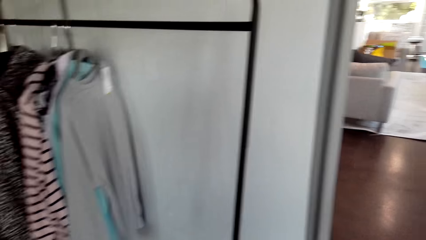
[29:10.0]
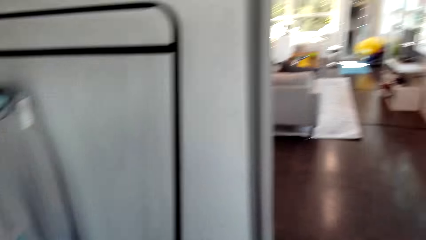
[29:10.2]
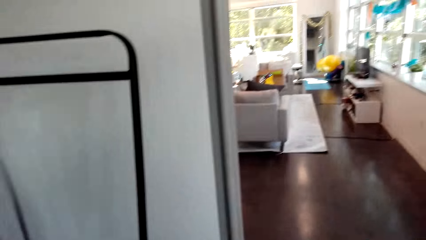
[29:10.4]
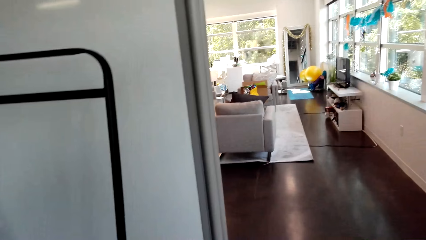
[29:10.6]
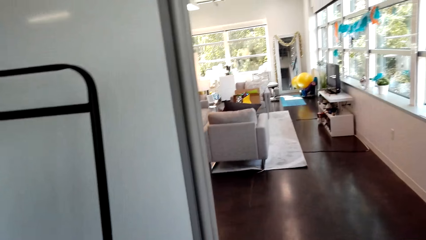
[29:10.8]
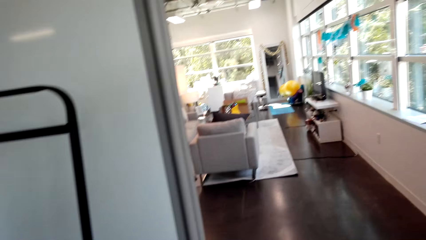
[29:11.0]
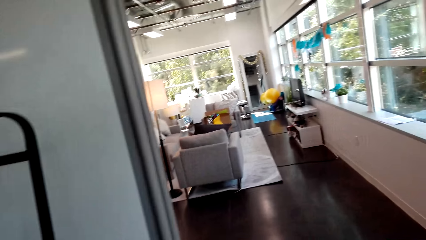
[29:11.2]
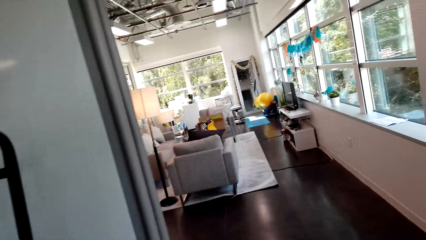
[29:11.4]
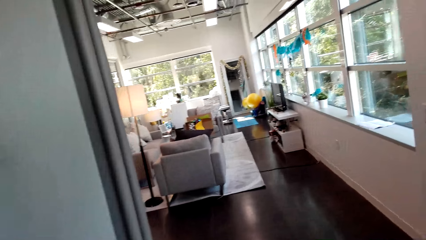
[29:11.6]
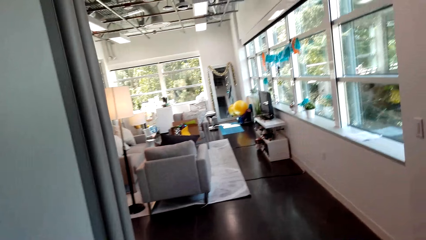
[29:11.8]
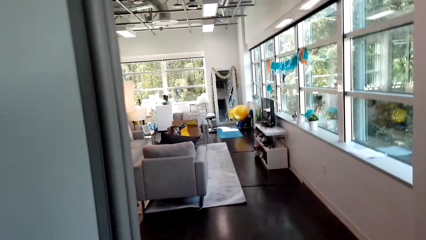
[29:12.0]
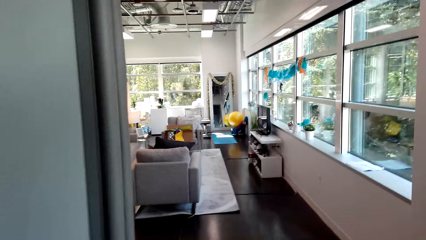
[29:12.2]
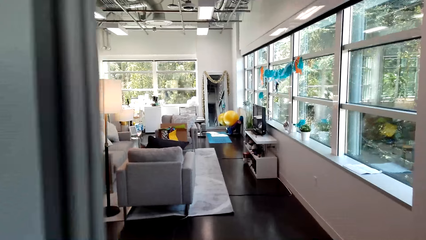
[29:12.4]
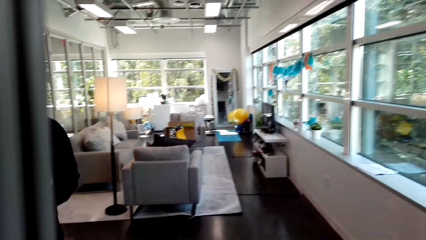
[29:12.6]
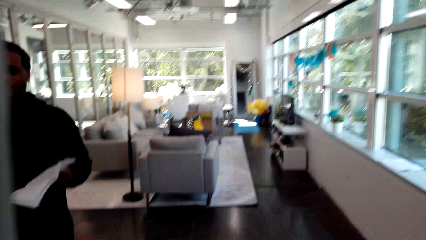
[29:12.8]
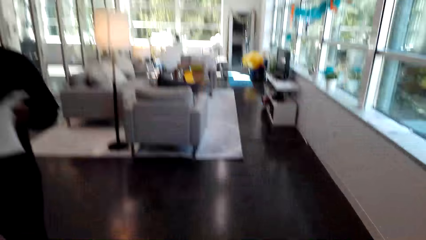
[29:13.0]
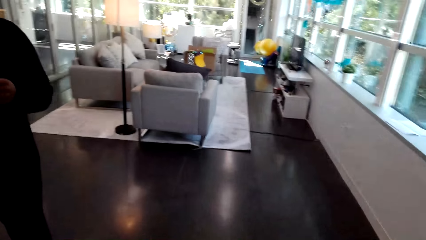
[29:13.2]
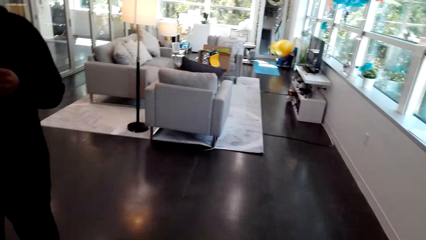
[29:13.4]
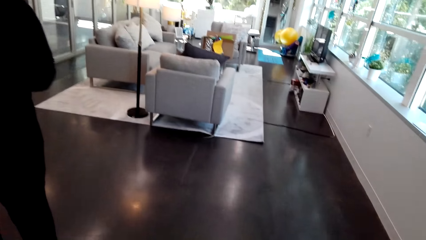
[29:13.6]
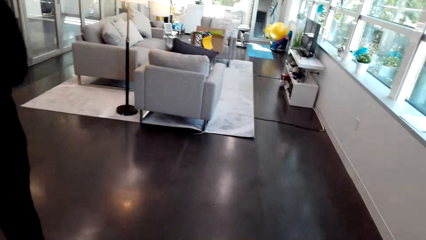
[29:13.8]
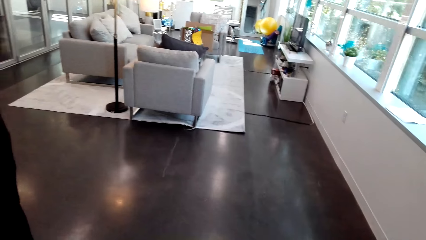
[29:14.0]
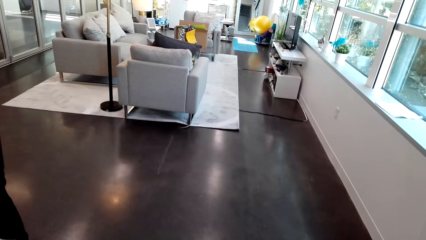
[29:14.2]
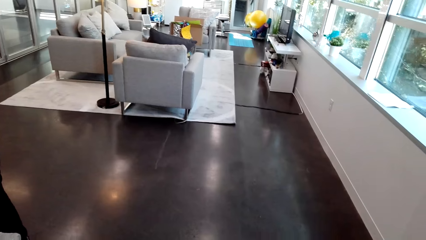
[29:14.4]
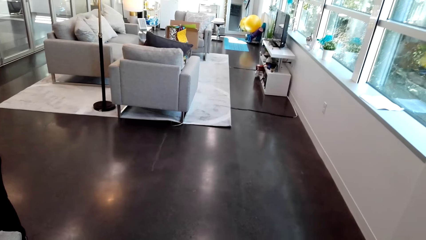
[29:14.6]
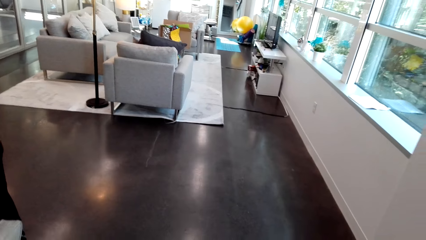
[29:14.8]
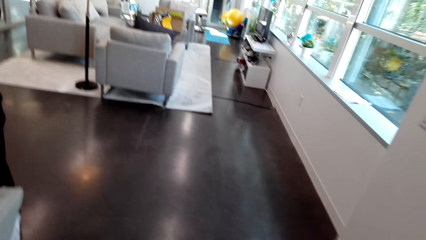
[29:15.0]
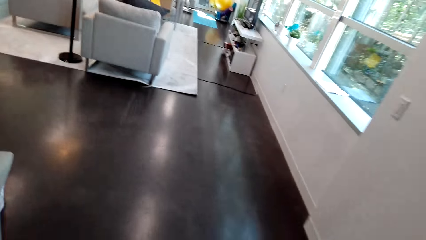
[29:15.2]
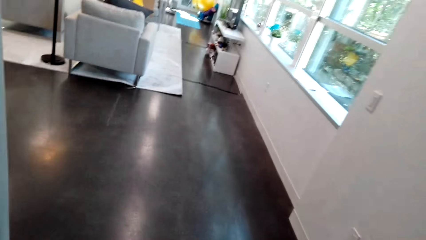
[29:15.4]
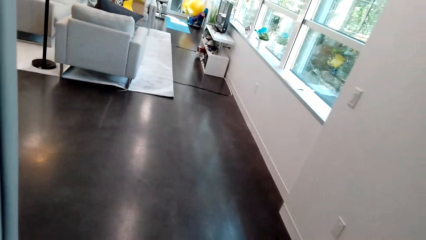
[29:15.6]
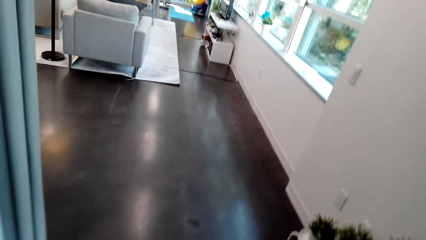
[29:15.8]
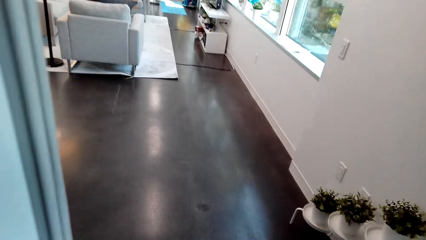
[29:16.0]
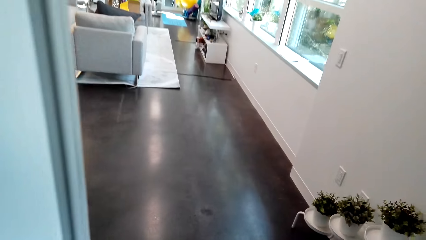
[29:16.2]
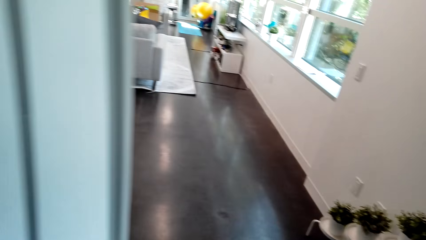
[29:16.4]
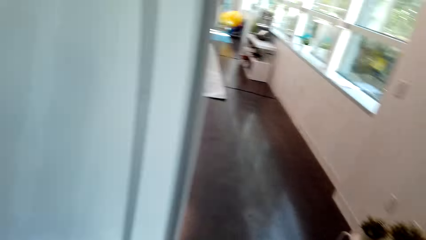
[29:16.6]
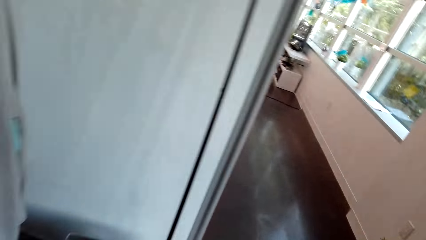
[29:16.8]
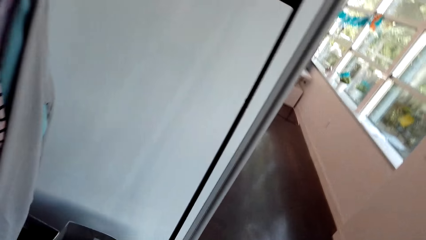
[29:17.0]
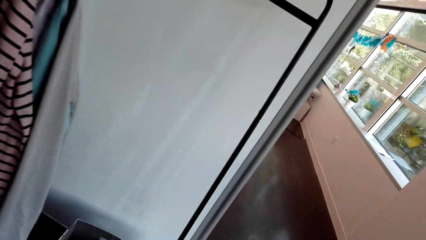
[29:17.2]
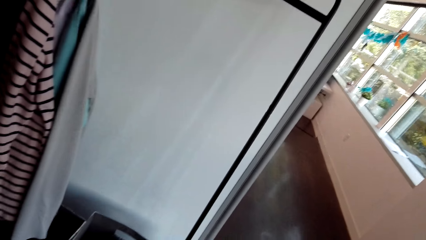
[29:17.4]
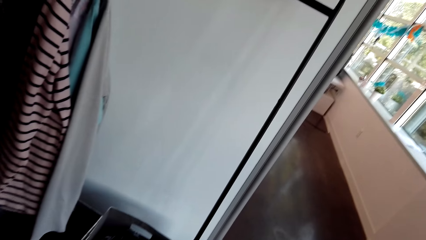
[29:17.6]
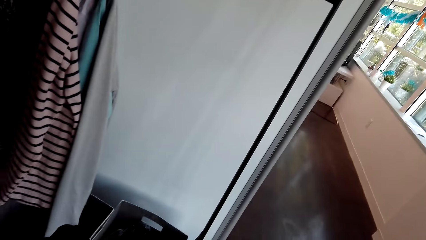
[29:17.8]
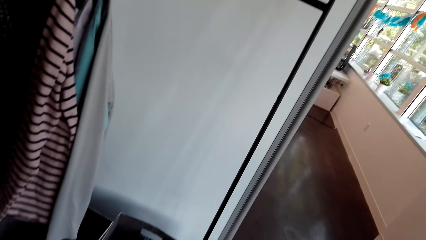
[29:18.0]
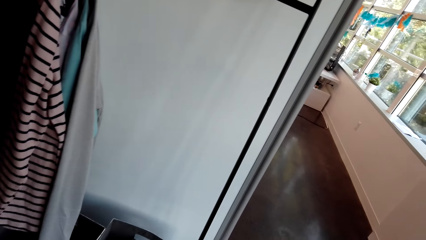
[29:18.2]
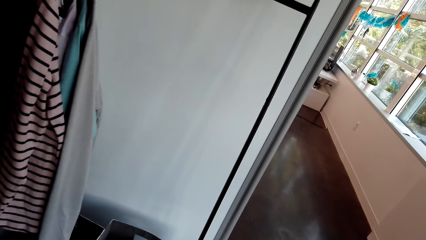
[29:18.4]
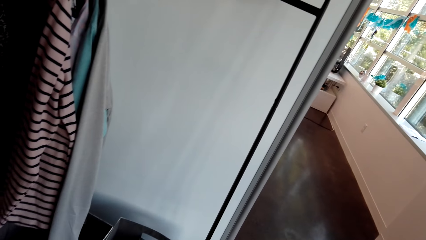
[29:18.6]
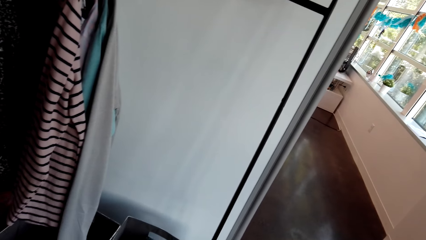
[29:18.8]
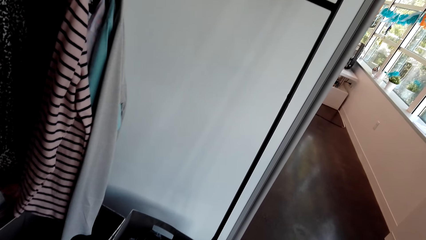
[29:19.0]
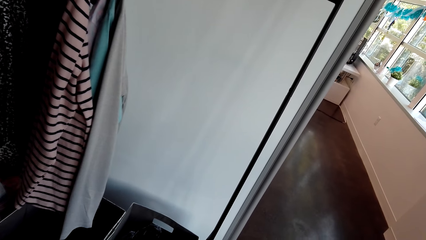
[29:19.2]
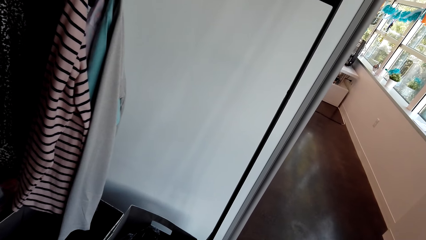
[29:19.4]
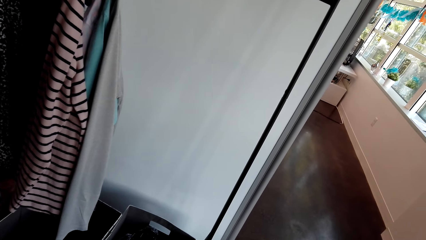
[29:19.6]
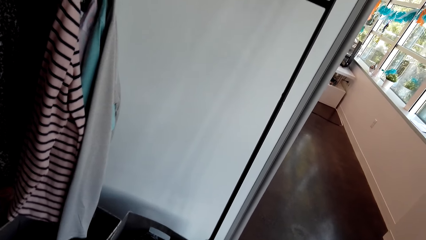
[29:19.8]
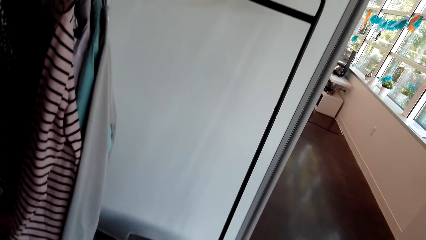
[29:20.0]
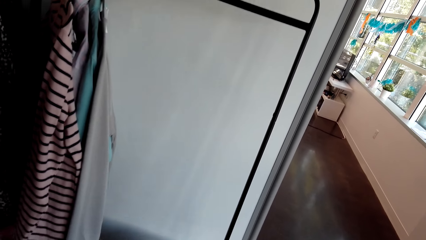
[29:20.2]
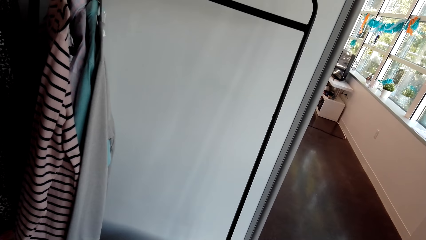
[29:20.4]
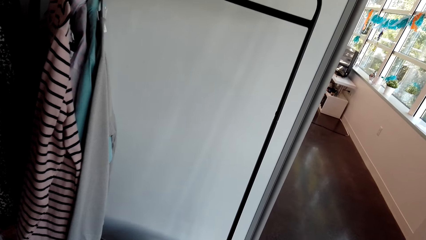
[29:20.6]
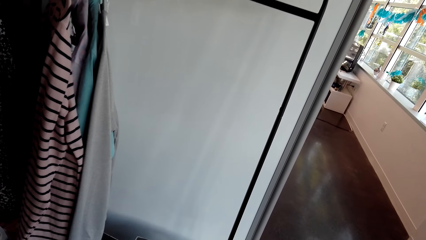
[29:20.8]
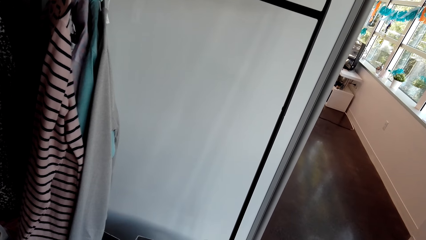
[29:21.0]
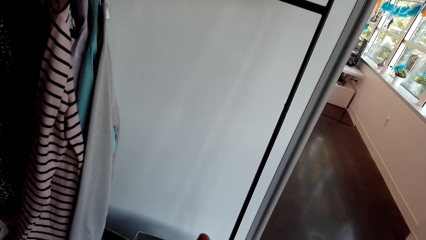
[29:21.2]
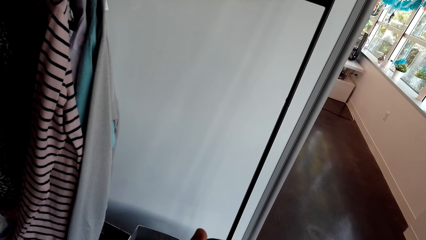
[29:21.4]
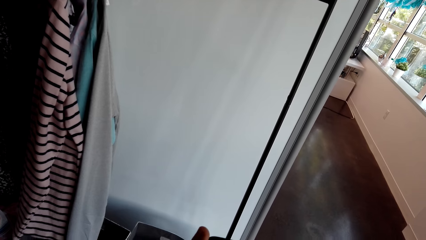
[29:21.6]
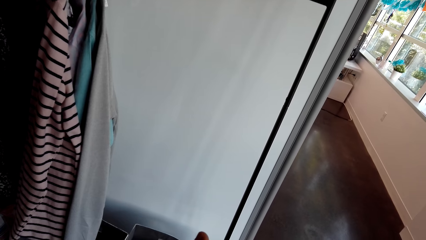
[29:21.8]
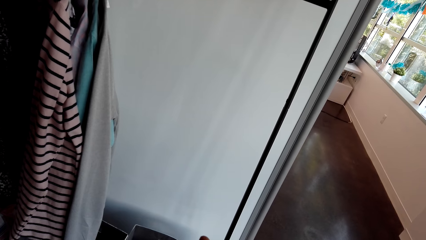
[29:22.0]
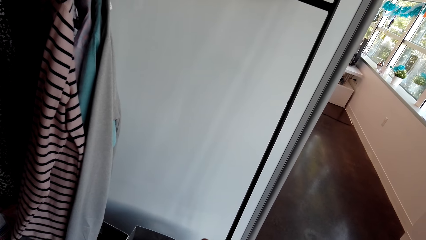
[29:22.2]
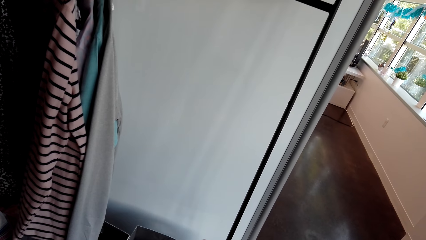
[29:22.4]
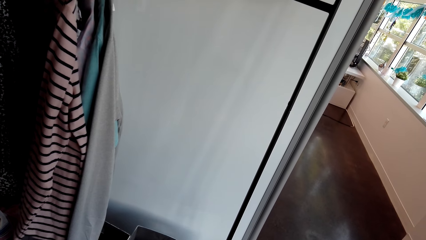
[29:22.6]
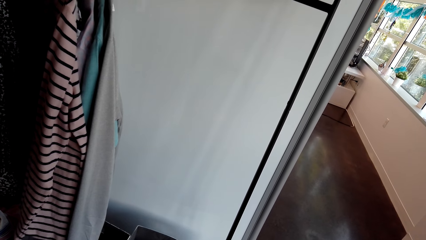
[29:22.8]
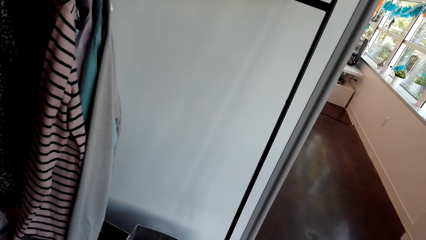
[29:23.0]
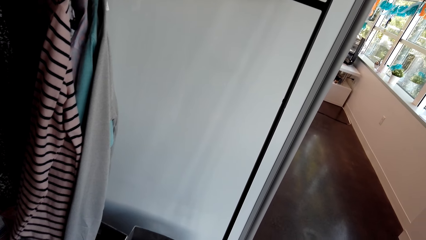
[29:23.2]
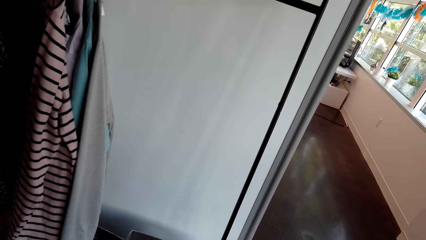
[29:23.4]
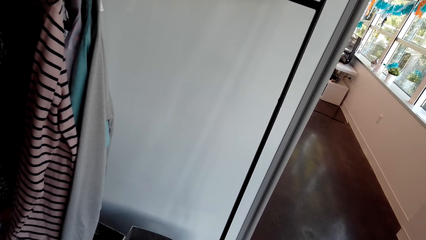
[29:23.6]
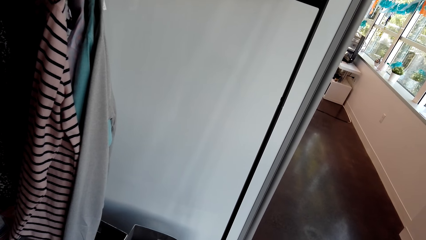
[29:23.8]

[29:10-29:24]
A person holds the paper in his left hand. The camera wearer stands.

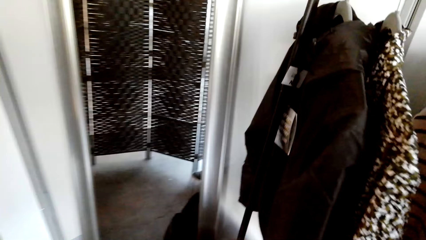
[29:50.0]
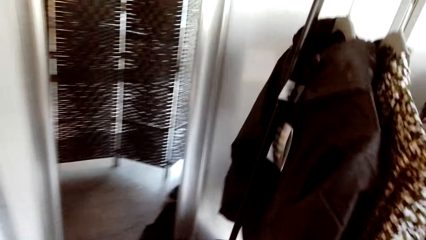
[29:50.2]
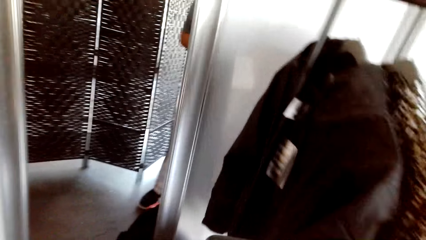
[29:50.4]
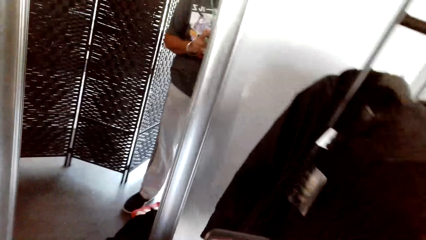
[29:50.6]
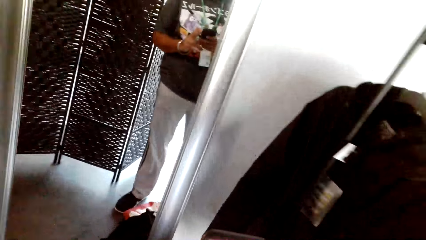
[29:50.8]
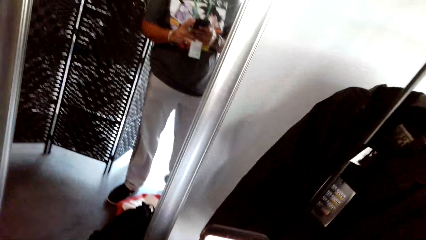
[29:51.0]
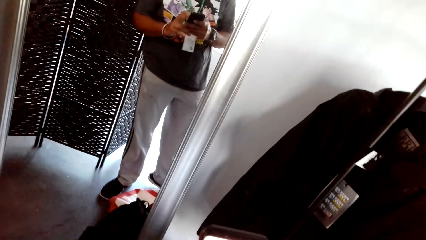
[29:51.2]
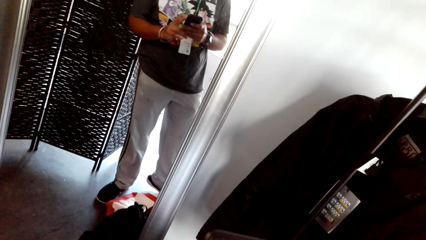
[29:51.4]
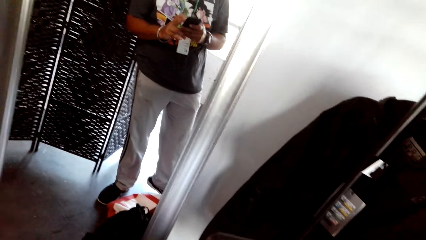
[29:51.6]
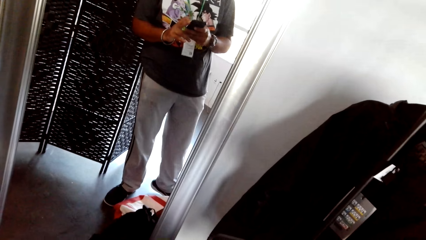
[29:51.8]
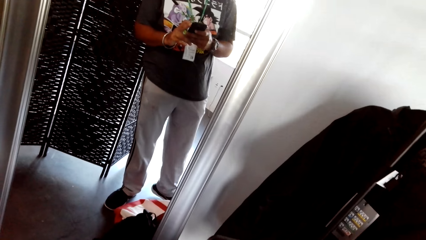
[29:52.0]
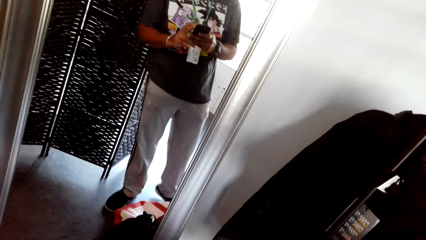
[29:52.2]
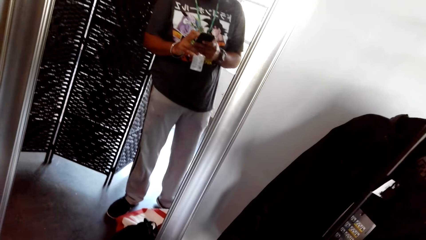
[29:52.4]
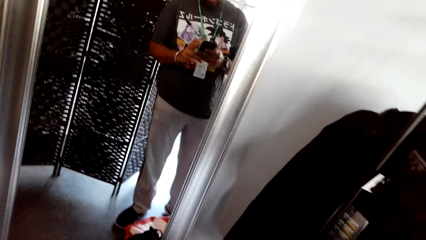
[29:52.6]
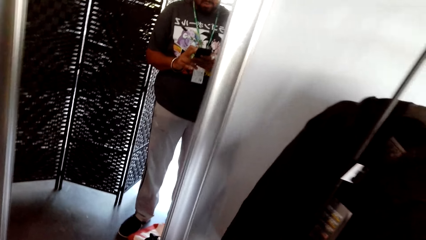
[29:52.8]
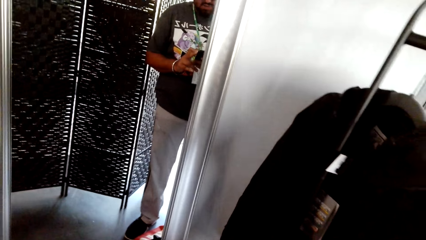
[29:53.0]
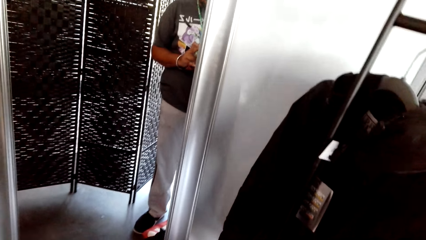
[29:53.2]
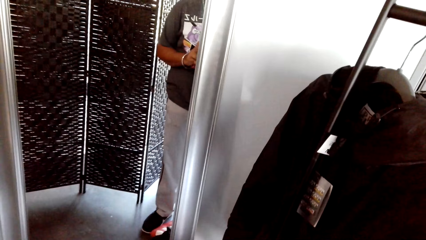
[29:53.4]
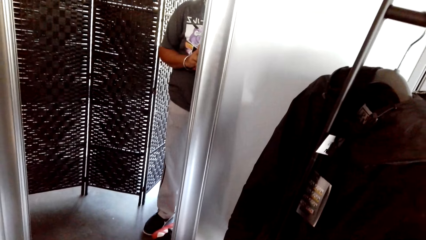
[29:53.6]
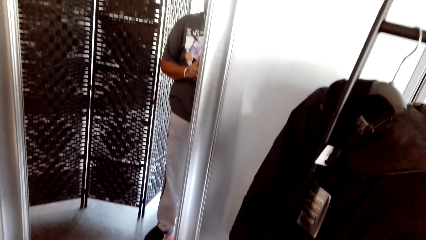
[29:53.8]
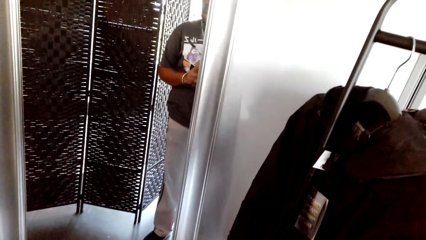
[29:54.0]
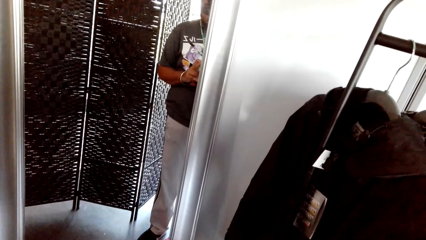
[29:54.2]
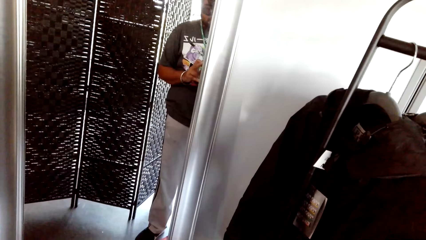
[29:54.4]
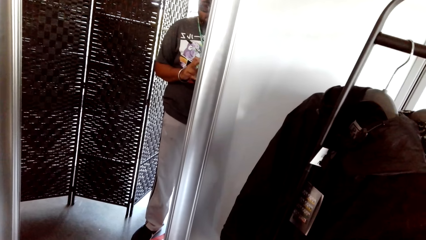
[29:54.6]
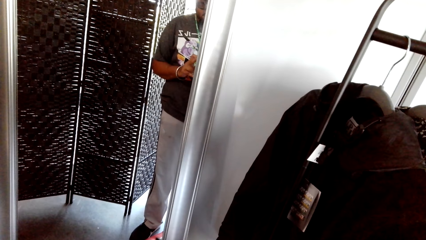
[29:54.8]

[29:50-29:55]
A person holds the phone.
